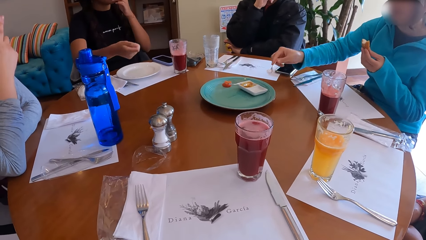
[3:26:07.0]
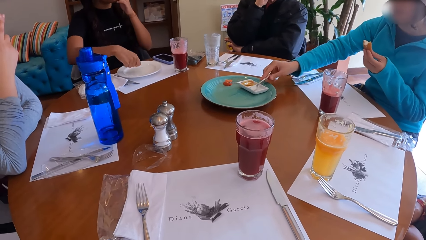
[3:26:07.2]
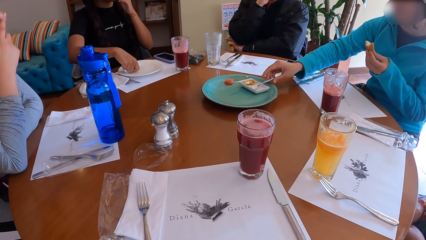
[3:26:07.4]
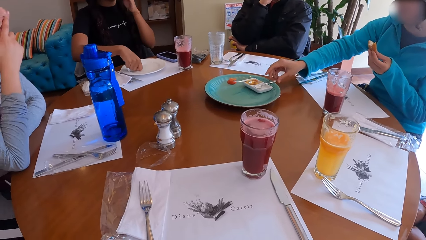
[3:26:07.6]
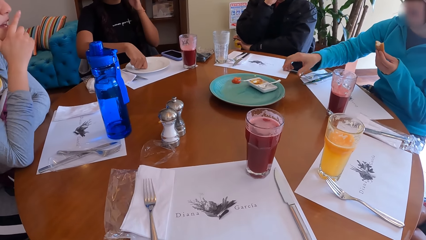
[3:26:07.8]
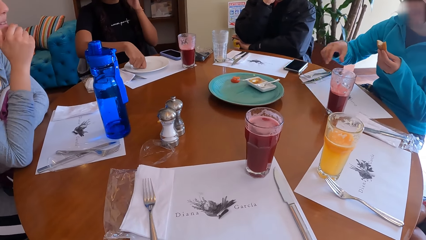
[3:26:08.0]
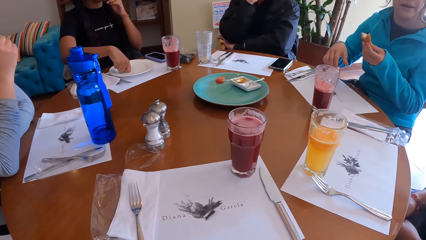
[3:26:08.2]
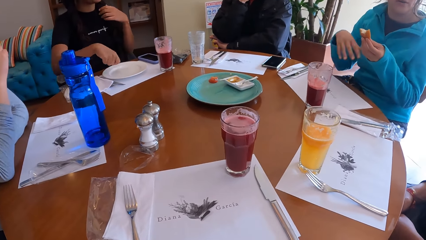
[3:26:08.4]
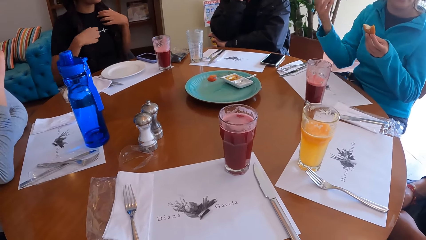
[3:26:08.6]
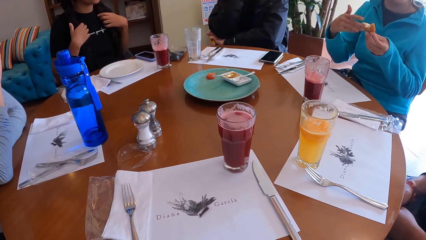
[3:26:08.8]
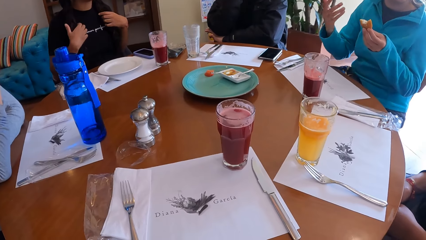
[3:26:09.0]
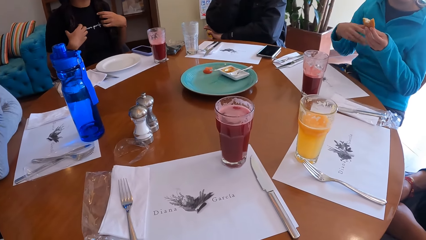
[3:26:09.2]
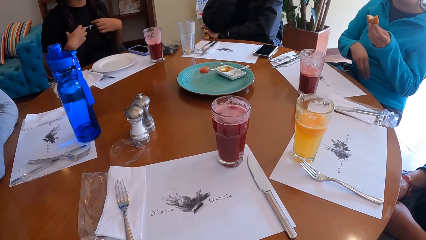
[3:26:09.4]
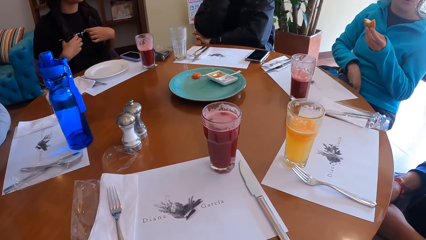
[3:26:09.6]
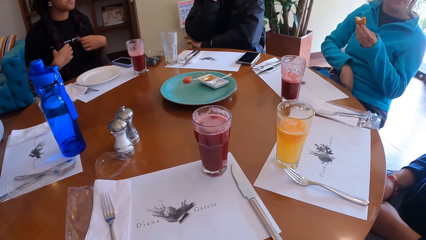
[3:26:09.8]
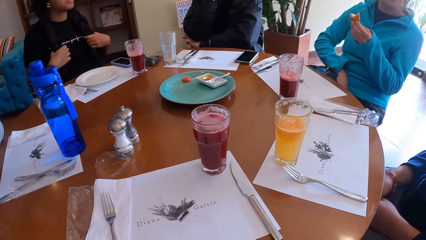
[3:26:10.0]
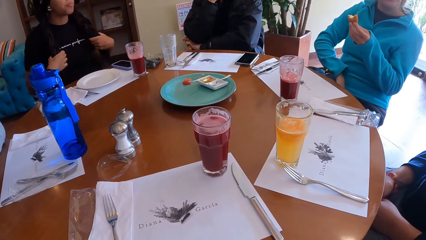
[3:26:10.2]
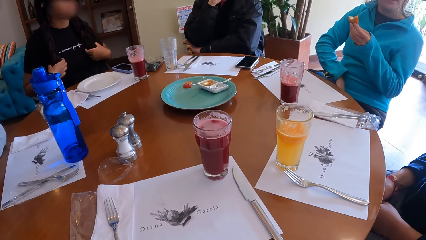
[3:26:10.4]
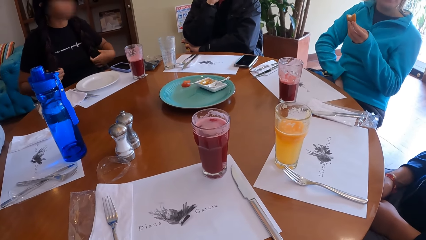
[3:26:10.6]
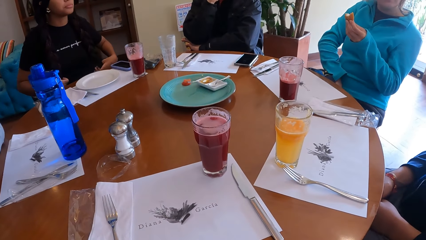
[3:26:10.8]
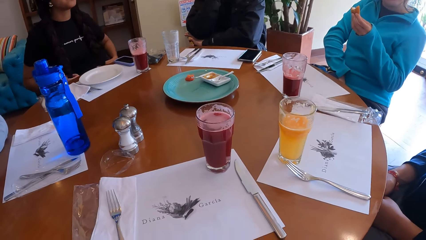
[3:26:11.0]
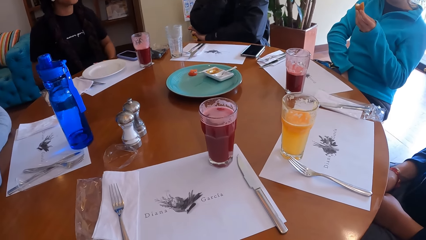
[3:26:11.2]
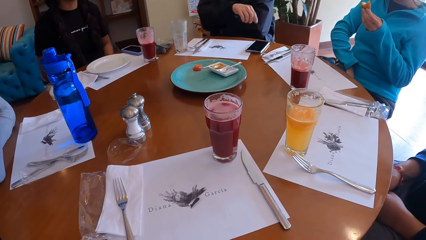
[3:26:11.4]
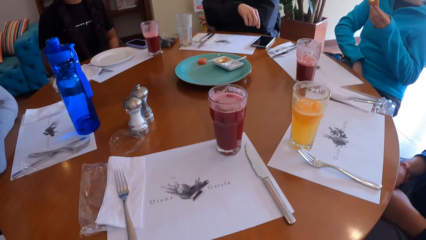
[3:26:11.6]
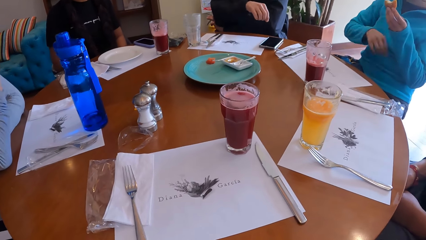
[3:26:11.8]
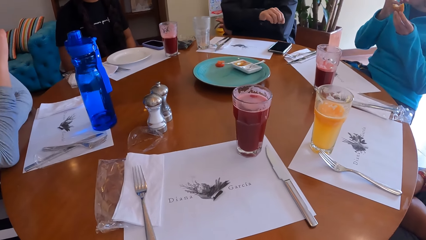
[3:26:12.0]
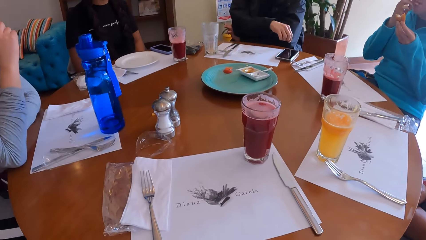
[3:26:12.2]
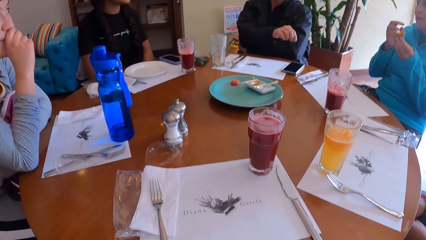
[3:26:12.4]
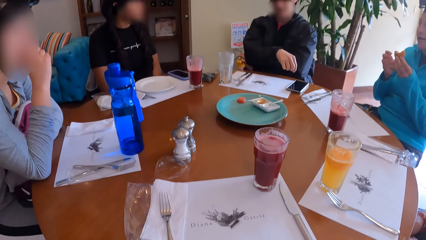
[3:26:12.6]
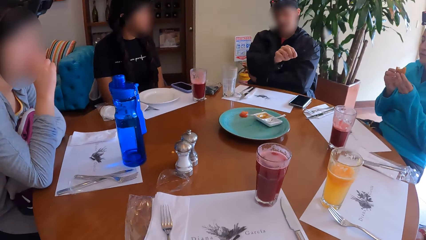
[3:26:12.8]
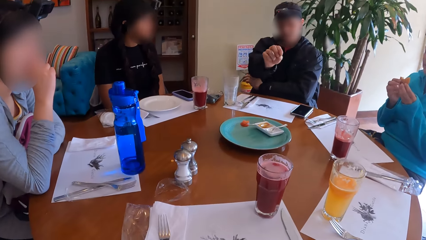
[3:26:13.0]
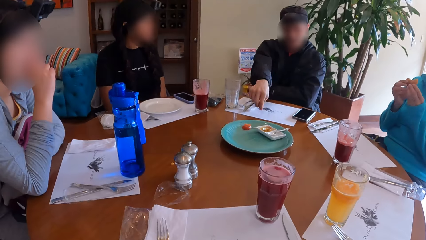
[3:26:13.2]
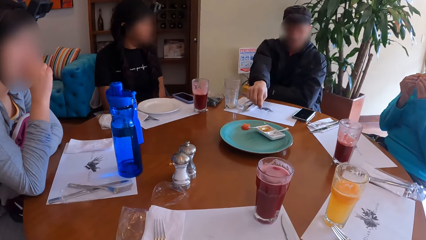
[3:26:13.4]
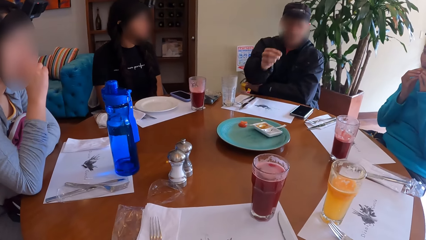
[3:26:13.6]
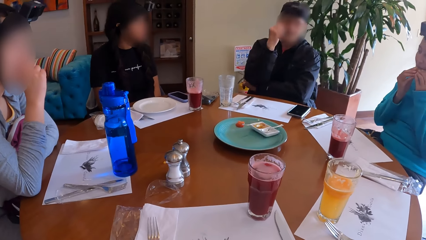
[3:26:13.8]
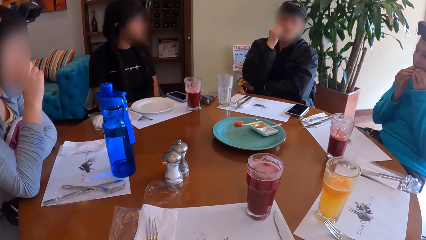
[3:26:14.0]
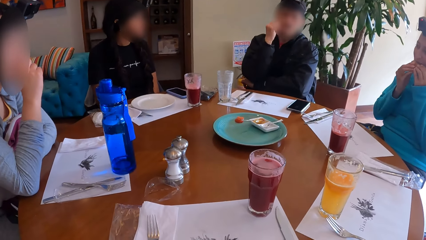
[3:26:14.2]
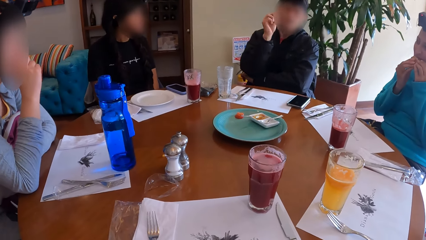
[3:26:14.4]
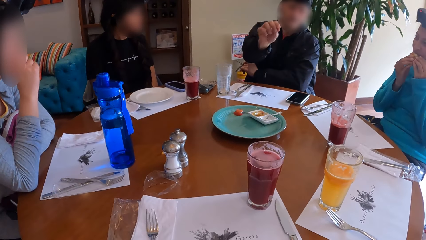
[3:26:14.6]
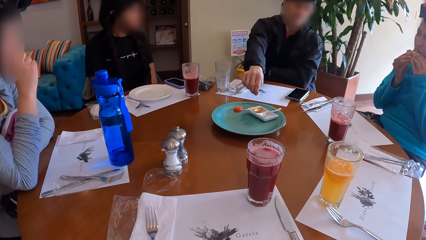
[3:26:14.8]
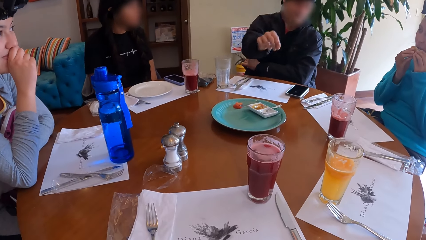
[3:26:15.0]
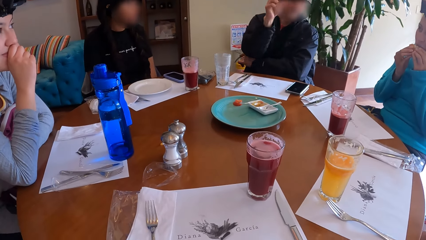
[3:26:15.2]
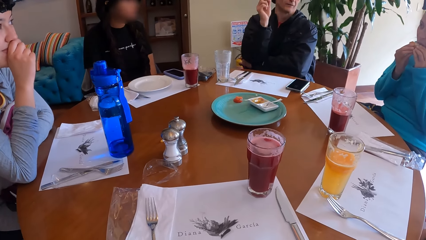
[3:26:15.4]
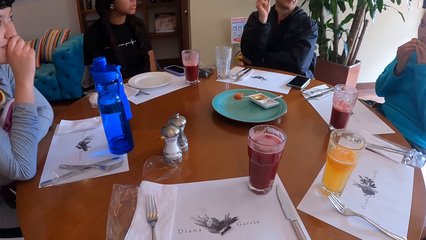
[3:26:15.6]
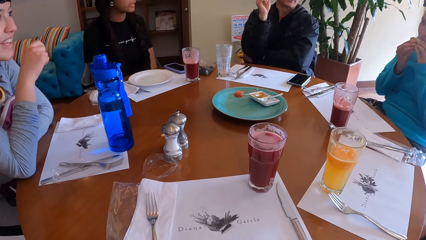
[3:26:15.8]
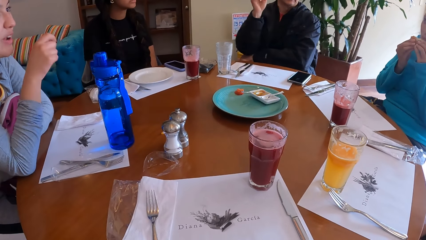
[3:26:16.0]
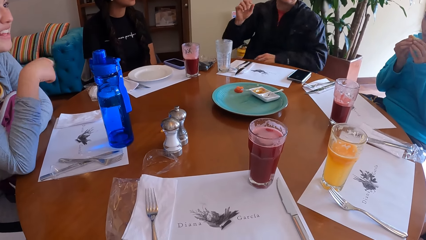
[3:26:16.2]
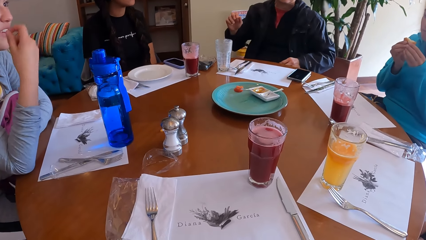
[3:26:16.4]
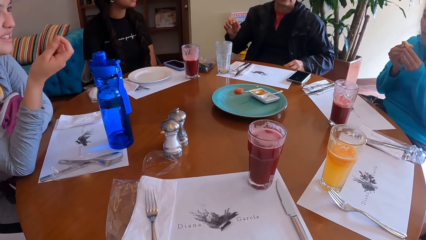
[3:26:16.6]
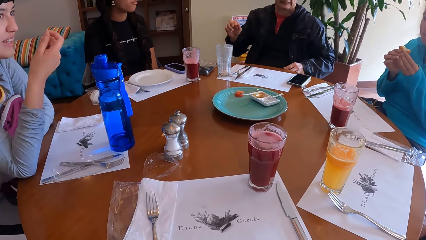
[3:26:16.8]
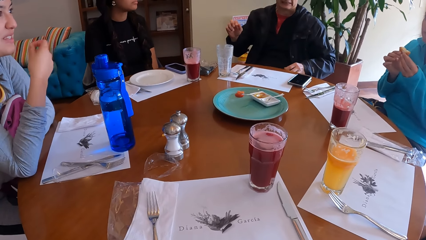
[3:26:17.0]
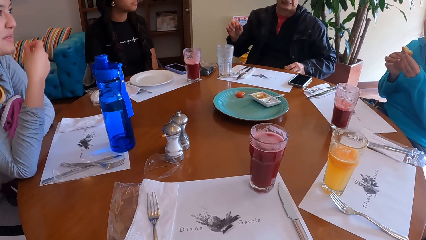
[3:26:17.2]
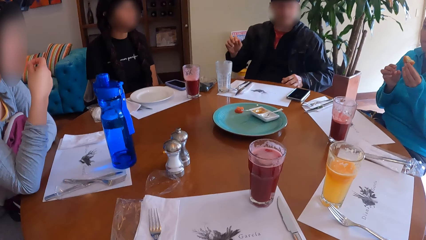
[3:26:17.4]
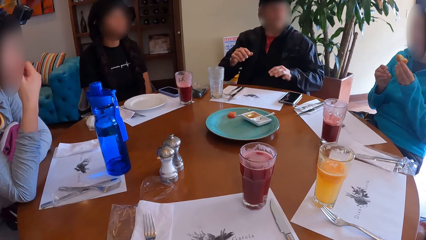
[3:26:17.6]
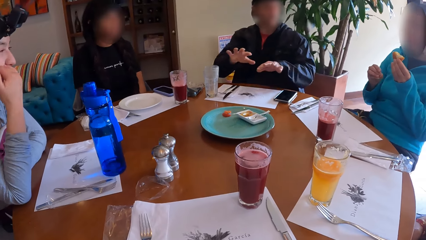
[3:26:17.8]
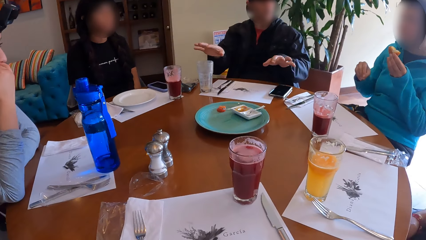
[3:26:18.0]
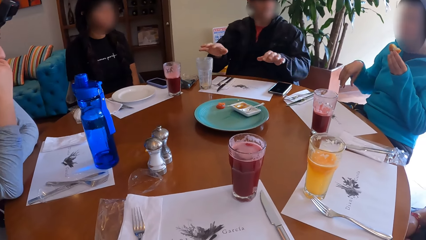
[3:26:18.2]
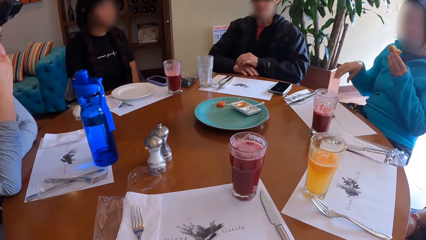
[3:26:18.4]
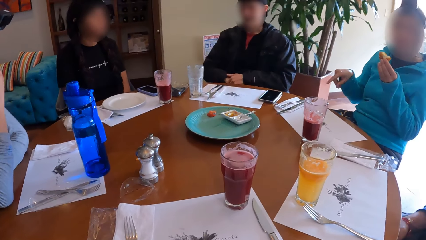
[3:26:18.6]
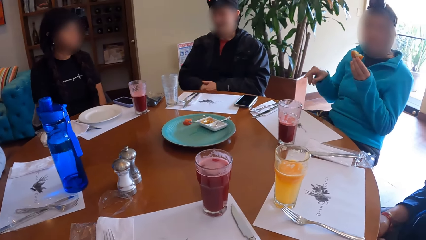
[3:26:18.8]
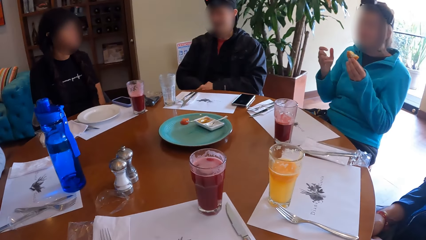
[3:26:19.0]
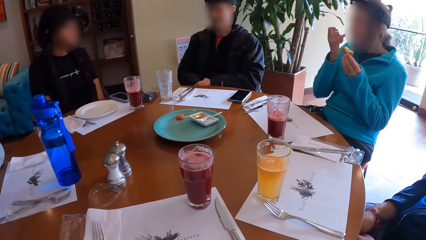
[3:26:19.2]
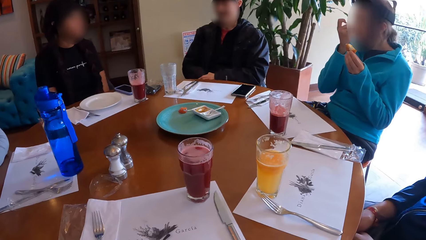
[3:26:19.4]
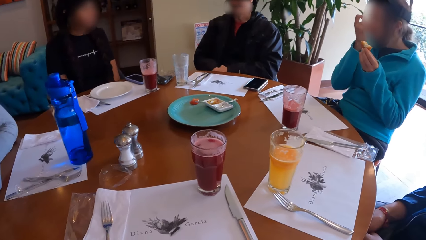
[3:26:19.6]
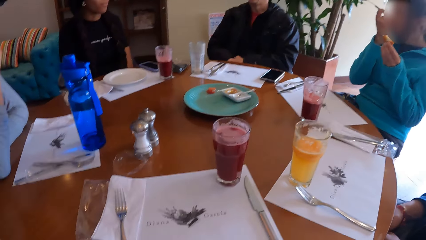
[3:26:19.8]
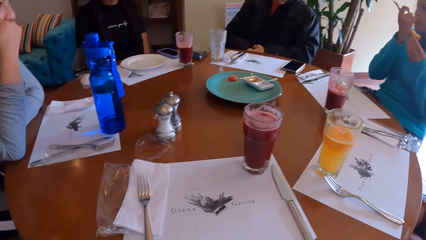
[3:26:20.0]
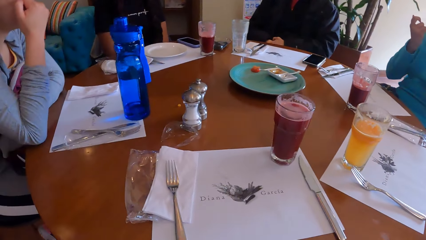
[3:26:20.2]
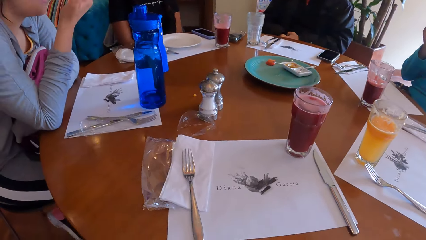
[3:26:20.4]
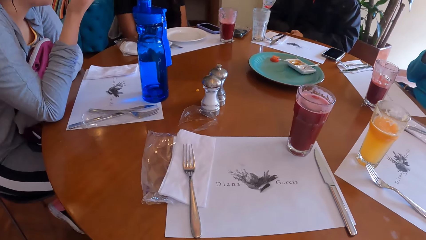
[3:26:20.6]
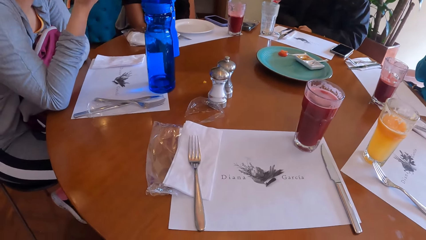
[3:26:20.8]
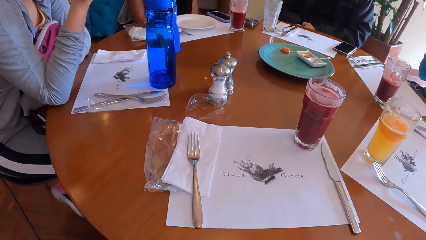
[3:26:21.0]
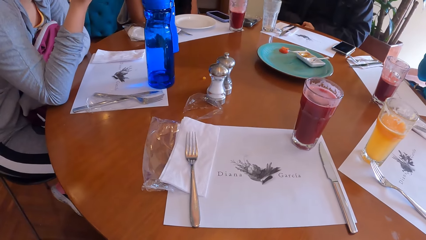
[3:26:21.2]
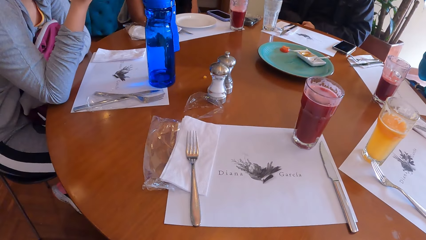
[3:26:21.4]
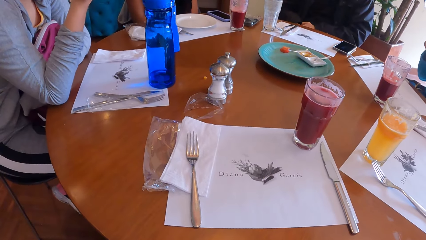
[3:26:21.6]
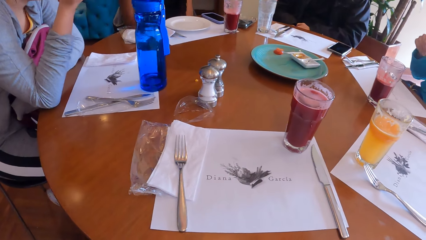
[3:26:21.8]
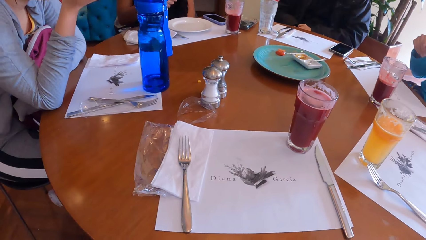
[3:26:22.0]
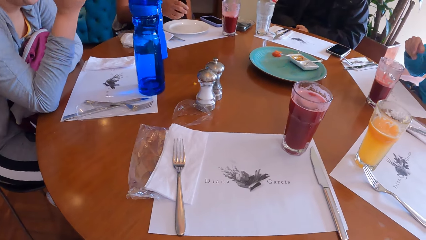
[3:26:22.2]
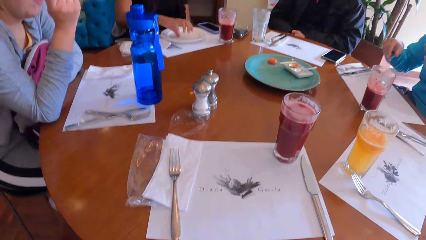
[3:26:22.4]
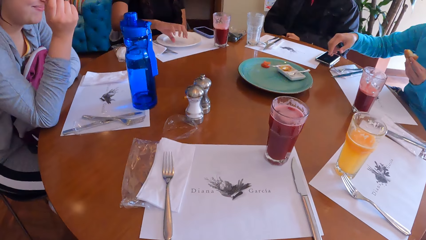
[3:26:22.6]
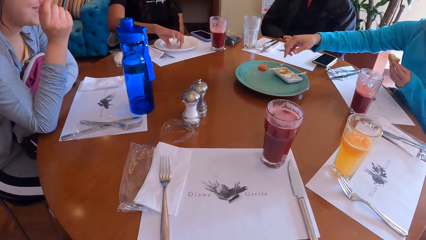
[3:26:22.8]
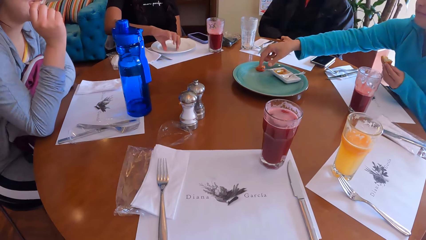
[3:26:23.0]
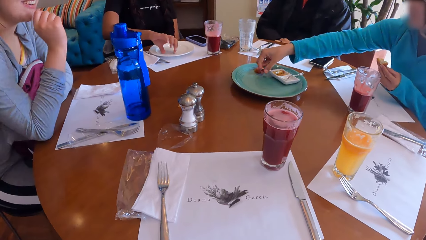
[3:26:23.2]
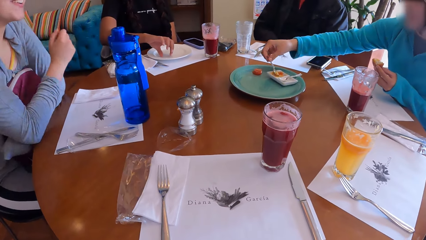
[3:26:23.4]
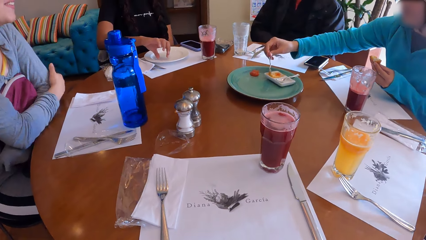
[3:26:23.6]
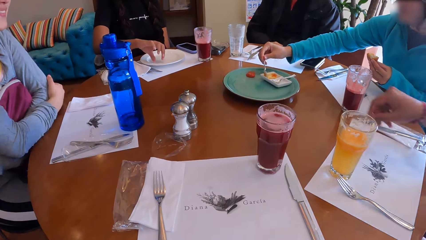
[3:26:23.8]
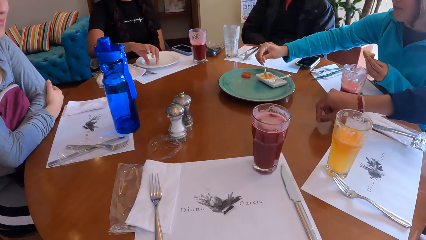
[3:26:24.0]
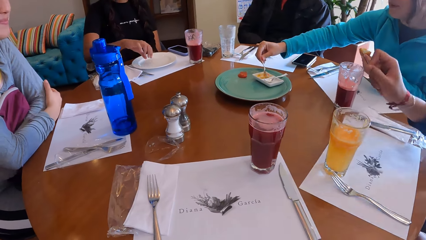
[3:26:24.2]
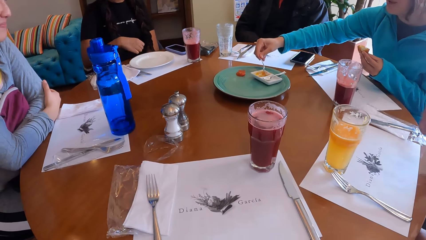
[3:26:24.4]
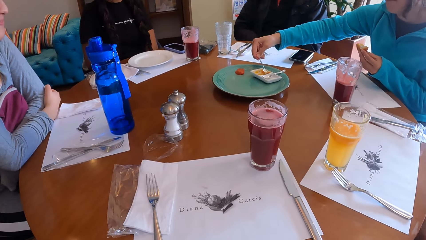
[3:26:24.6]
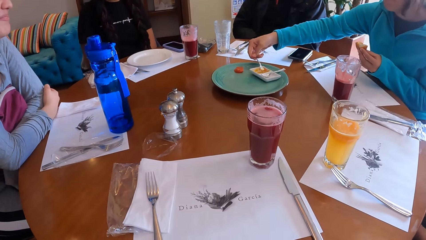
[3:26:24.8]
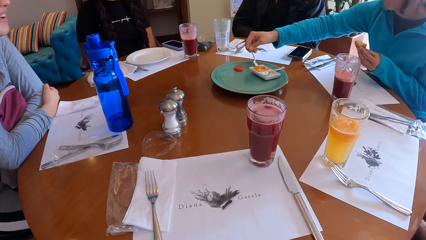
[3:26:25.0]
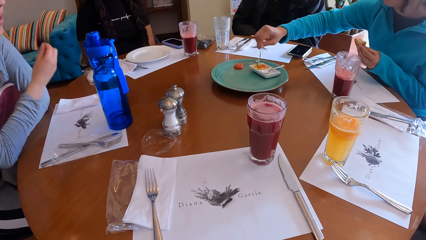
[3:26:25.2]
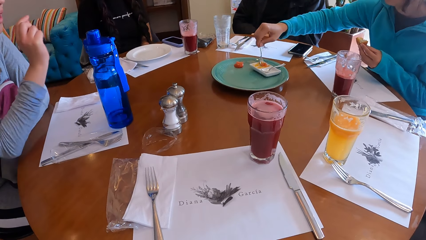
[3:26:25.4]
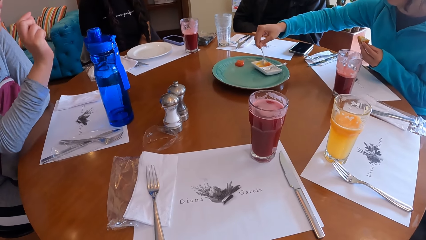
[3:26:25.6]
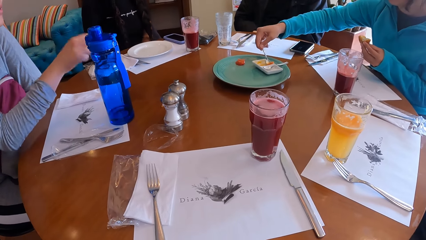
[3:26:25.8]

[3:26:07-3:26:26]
A woman touches her face with her left hand and gesticulates with her right hand. Another woman places the spoon in her right hand on the plate on the table. The first woman places her right hand on the plate on the table. She touches her hair with her left hand and touches her hair with her right hand. The second woman gesticulates with her right hand. She talks to the first woman. She scratches her thigh with her right hand. The first woman looks at the second woman. A man gesticulates with his right hand. The second woman touches her face with her right hand. The camera wearer looks around the room. The second woman eats the cheese ball with both her hands. A third woman gesticulates with her right hand and touches her face with her right hand. The second woman gesticulates with her right hand and touches her face with her right hand. The first woman gesticulates with her right hand. The second woman picks a spoonful of sauce from the plate on the table with her right hand. Another man gesticulates with his right hand. The third woman gesticulates with her right hand.
